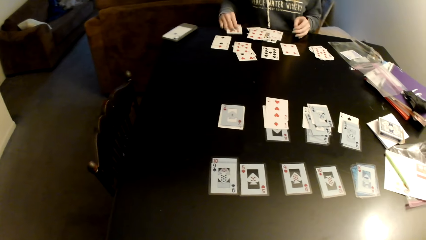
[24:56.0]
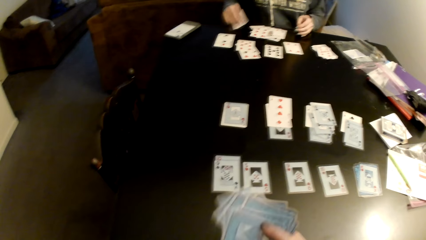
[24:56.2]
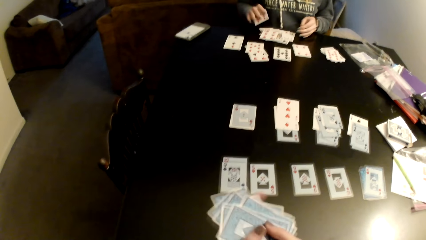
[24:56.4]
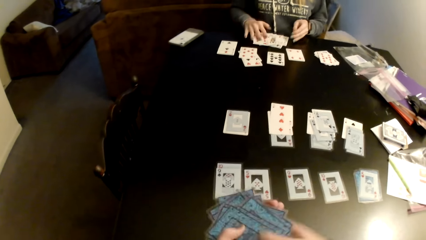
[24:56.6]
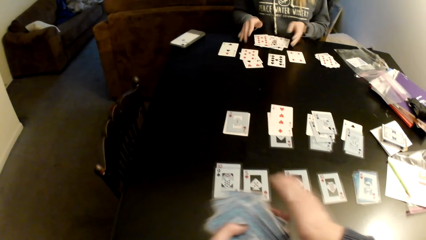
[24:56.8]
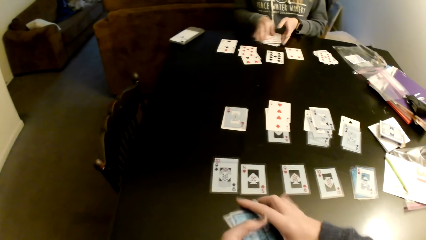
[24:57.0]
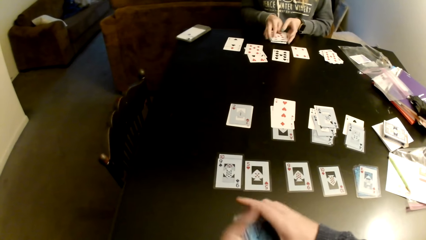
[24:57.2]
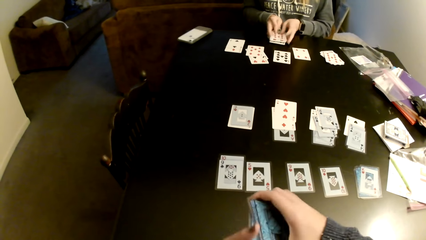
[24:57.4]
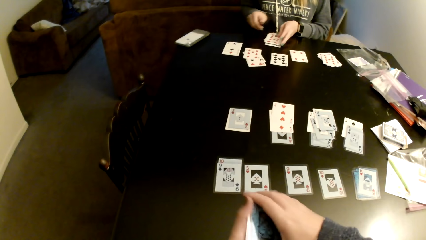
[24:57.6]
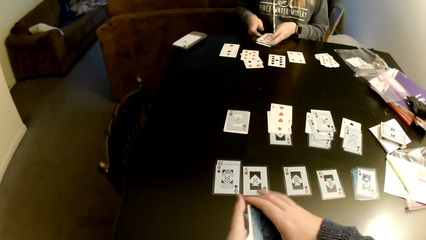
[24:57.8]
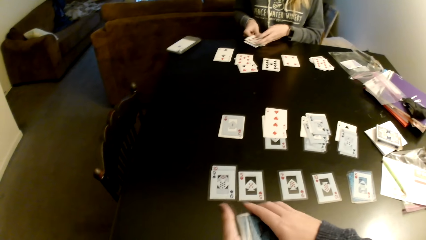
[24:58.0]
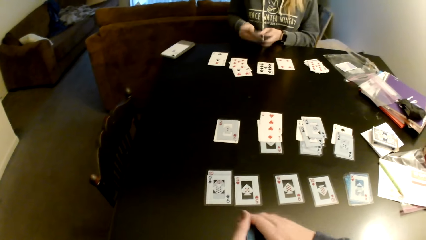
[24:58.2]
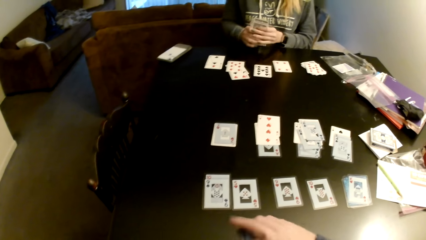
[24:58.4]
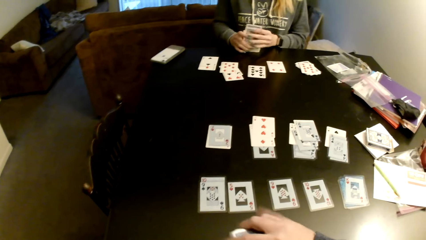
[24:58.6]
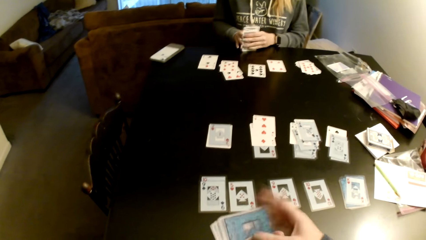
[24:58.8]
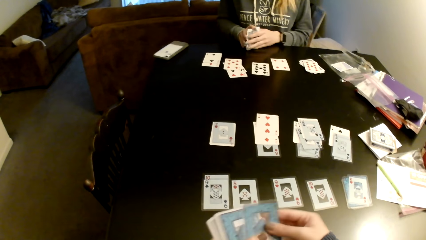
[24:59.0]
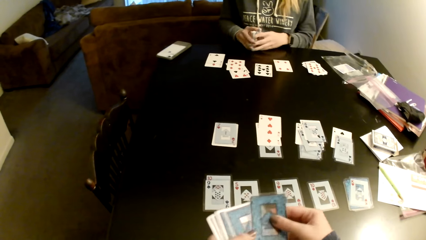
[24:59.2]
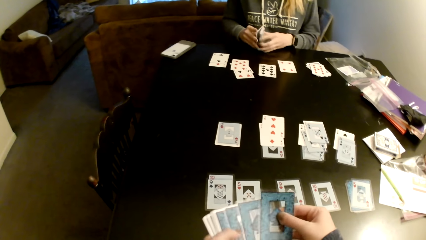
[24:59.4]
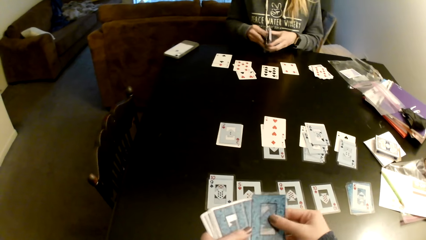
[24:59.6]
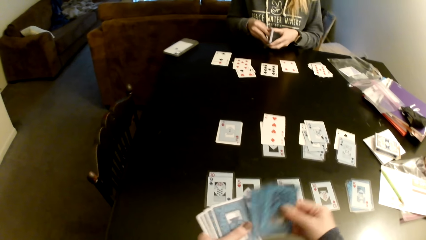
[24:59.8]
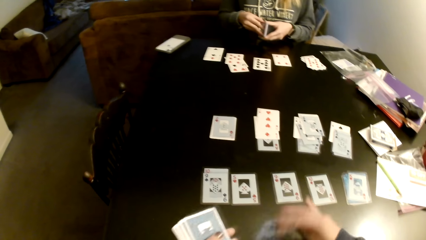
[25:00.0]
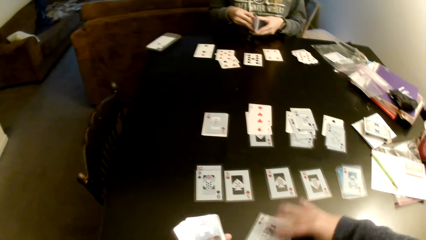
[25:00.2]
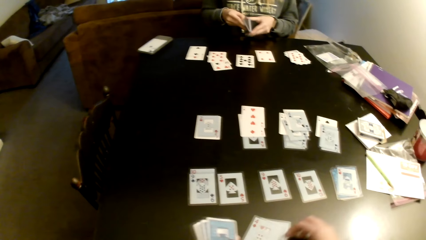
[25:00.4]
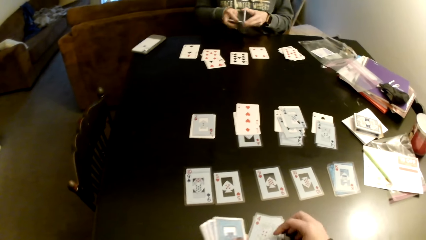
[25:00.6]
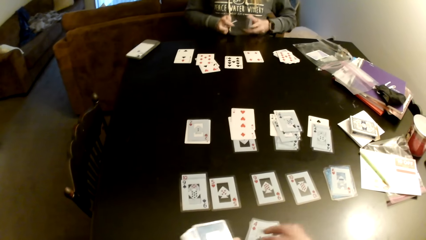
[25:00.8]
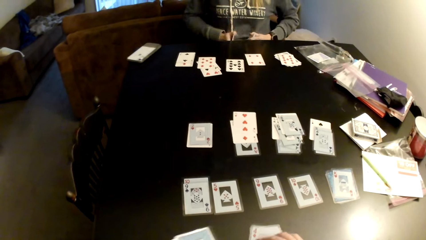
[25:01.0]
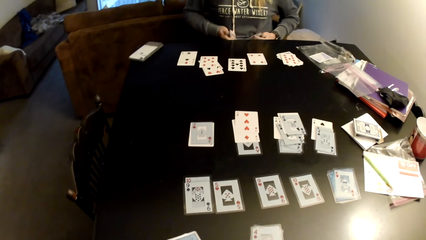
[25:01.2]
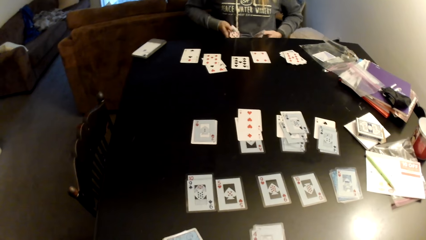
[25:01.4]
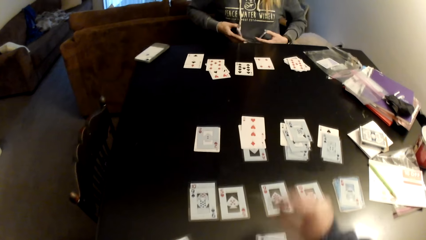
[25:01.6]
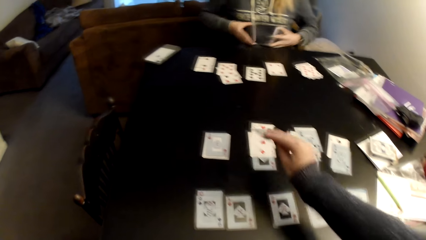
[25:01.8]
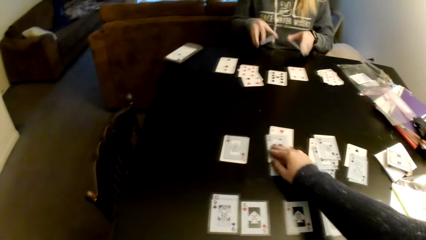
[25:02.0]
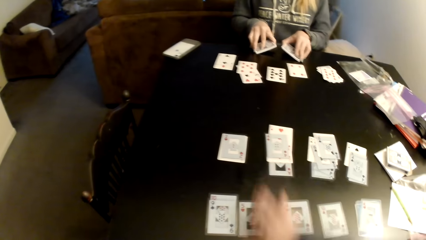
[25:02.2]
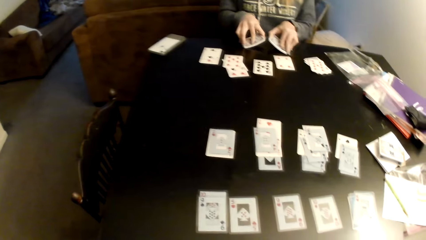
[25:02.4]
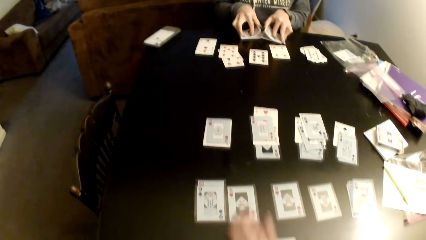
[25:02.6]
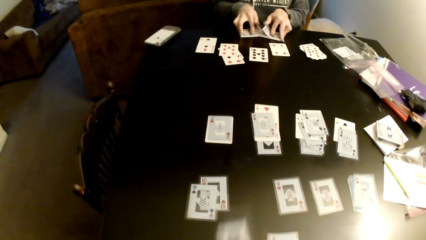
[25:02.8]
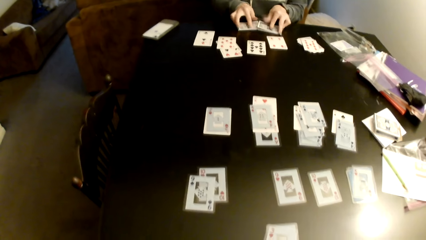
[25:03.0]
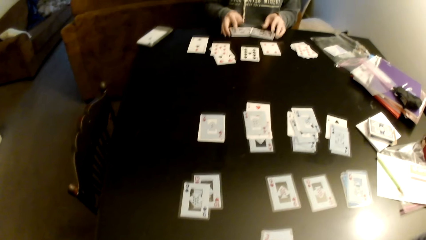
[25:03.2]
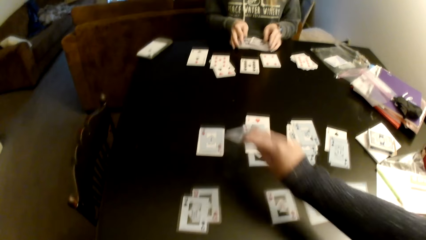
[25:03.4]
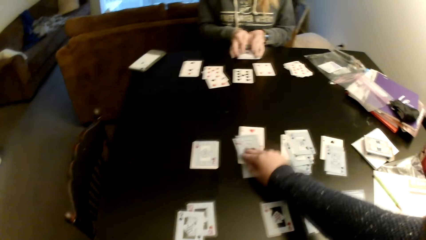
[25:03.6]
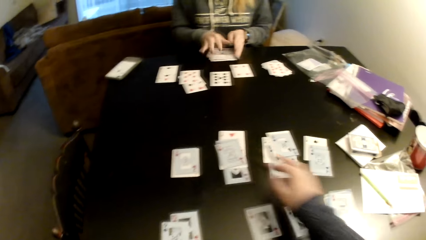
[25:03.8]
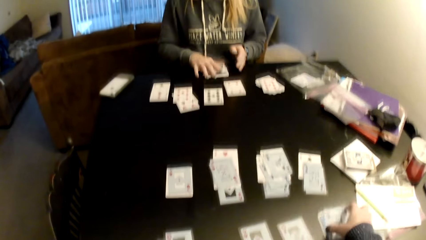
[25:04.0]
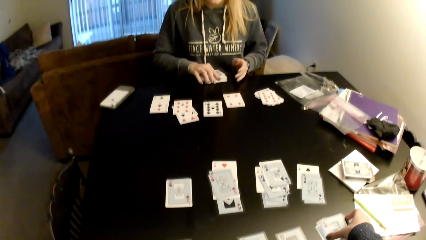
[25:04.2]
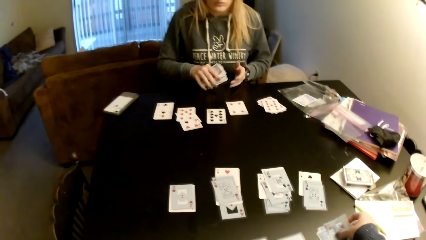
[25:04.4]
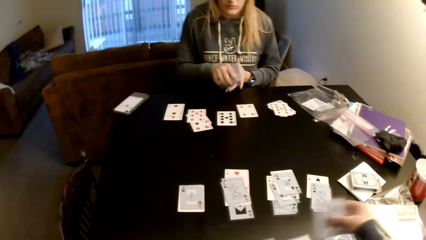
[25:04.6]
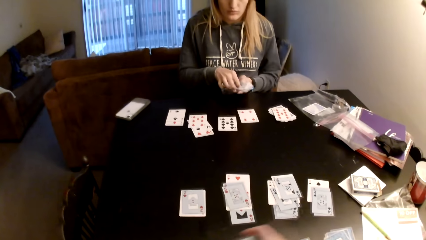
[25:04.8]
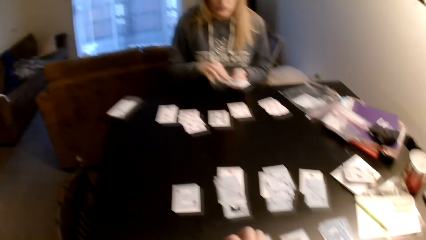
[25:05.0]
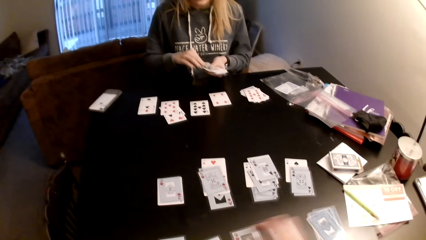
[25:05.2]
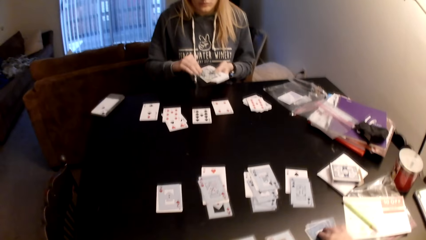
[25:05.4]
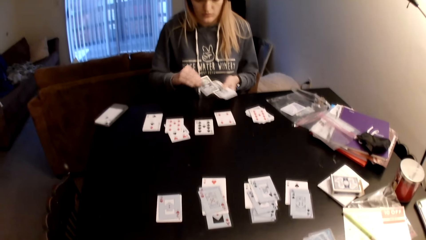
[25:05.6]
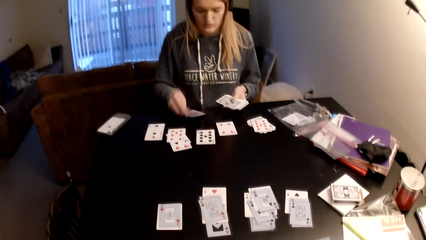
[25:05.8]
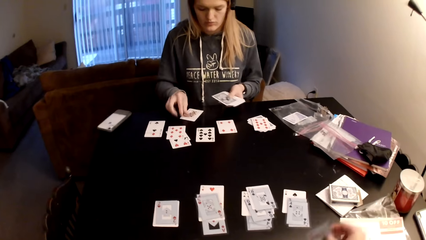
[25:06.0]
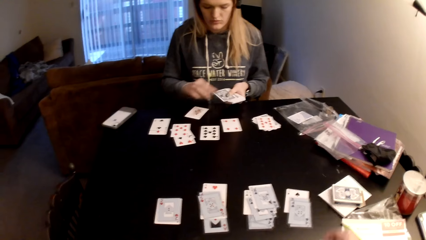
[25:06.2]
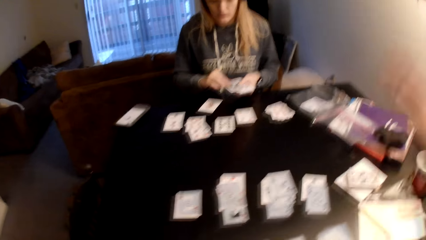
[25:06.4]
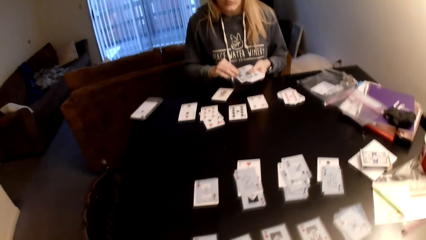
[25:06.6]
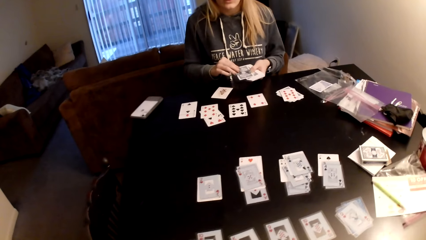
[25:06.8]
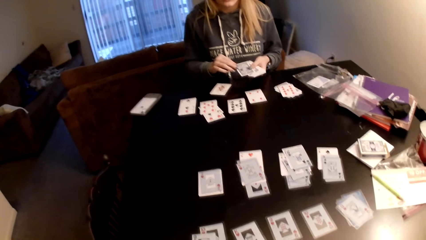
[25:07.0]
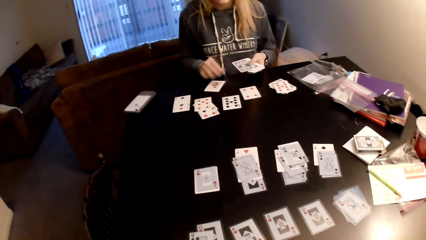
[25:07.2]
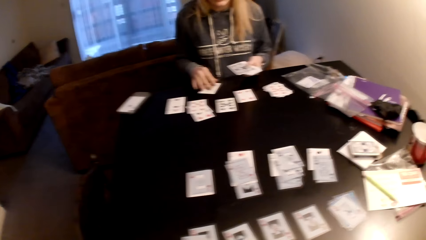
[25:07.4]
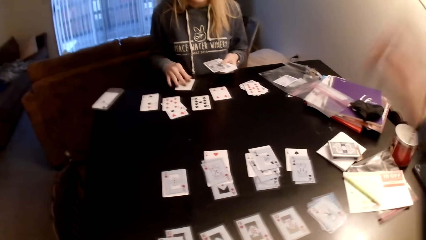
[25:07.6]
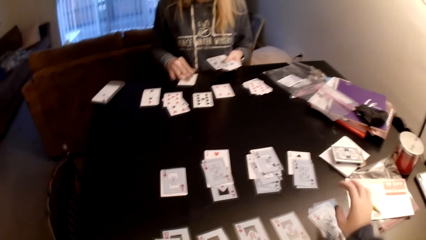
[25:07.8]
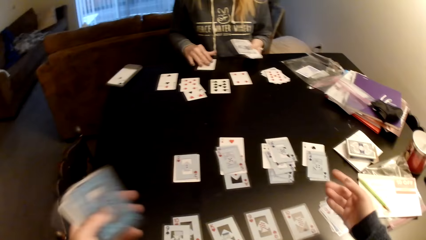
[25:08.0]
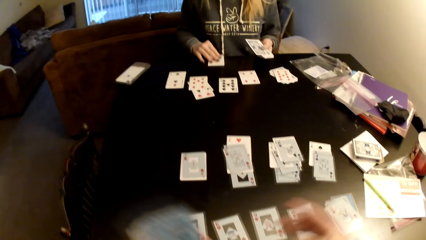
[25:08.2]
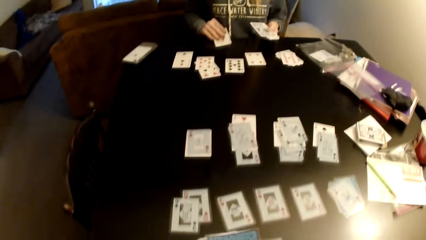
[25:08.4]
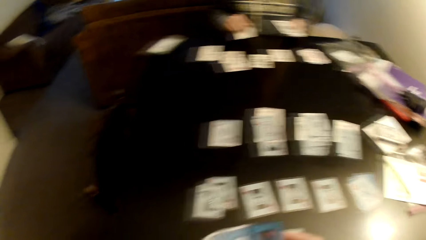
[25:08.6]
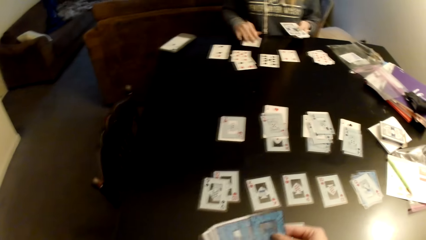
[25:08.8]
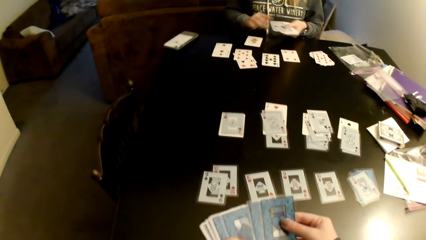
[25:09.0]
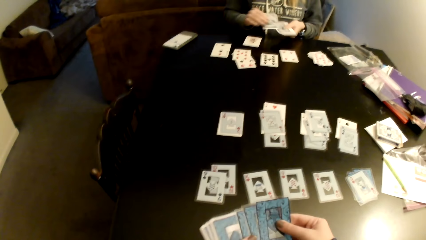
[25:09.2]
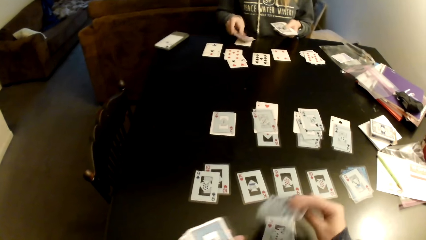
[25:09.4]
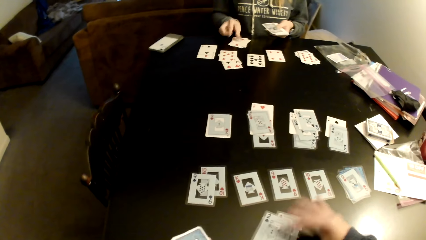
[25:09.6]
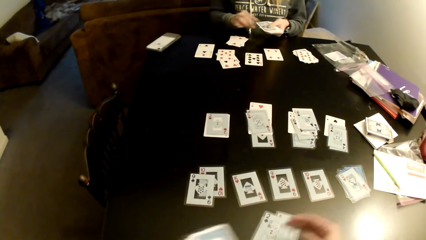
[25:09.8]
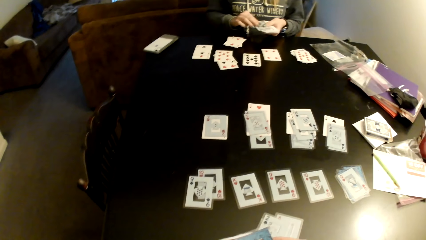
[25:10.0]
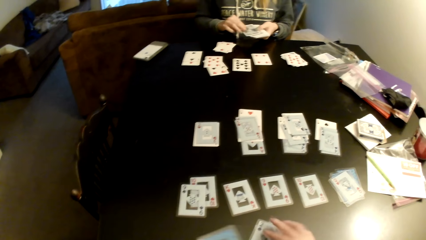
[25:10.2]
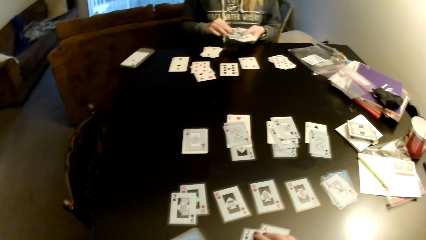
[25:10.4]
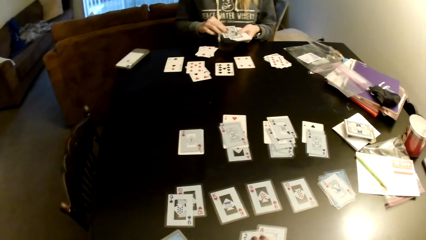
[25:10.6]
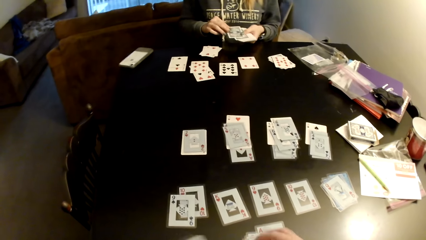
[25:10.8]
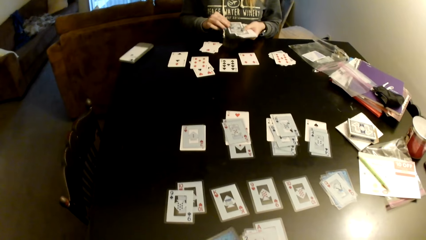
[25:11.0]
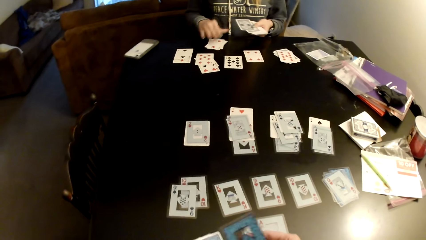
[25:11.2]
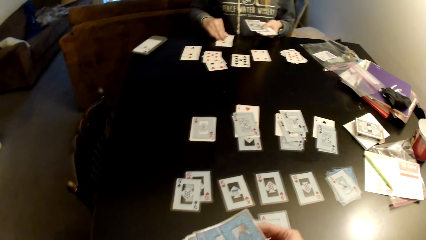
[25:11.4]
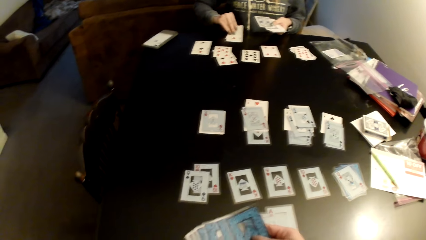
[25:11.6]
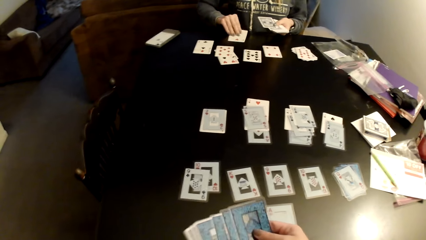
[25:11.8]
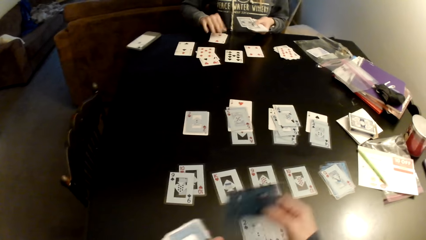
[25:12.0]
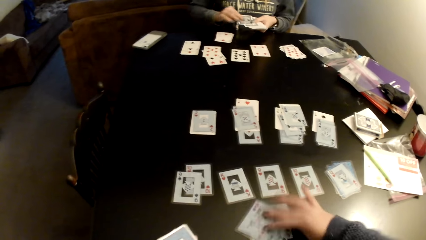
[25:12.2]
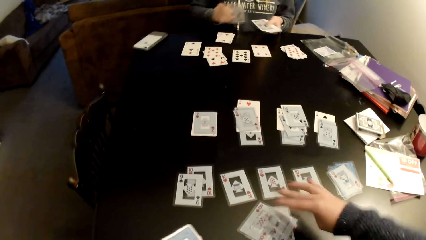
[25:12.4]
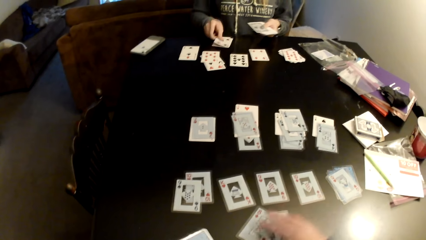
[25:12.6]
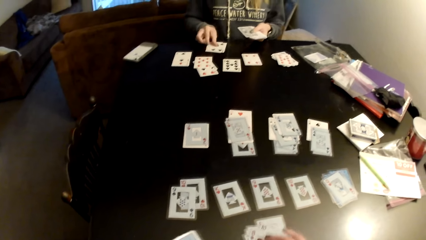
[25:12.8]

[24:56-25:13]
A woman picks up the card, puts the card on a card, and sorts cards on the table. The camera wearer aligns the cards on the table. The woman collects the cards with both hands and aligns the cards. The camera wearer picks up the cards. The woman divides the cards. The camera wearer puts the cards on the table. She flips cards on the table. The woman holds the cards on the stomach. The camera wearer puts the card on a card. The woman puts the cards on the table, flips the cards, collects the cards with both hands, and sorts cards on the table. The camera wearer puts the card on a card. She picks up a card. The woman picks up cards and switches the card to the other hand. The woman distributes cards on the table. The camera wearer moves cards on the table. She lifts up her hands. The woman sorts cards on the table. The camera wearer distributes cards on the table. The woman sorts cards on the table again. The woman picks a card and pulls her hand off the card.
